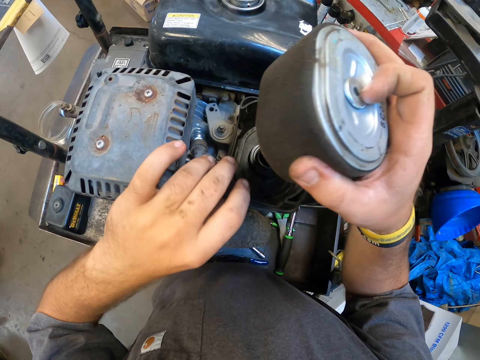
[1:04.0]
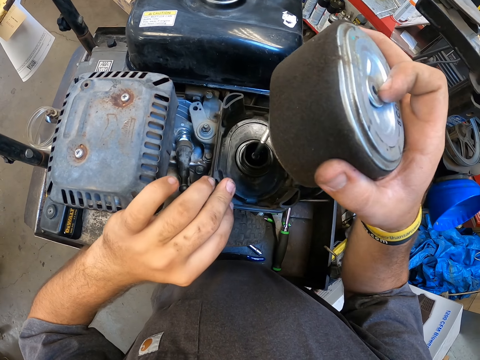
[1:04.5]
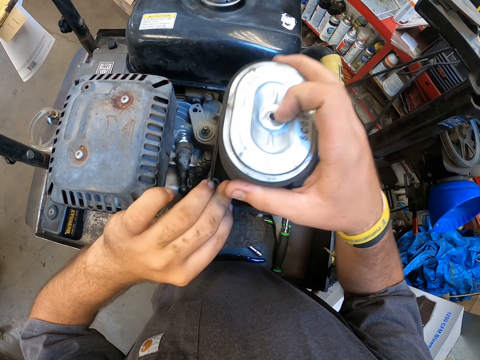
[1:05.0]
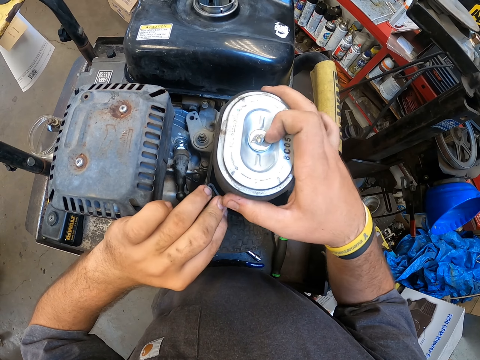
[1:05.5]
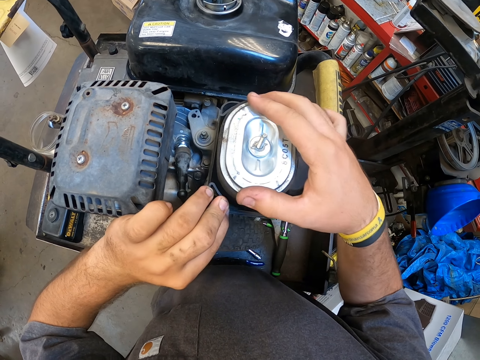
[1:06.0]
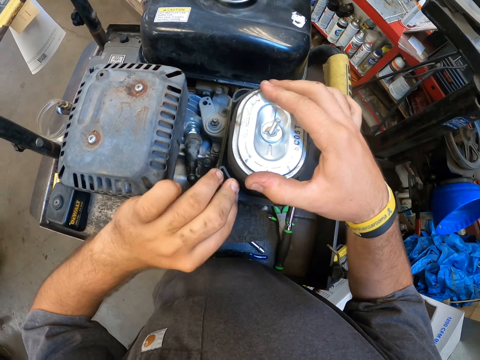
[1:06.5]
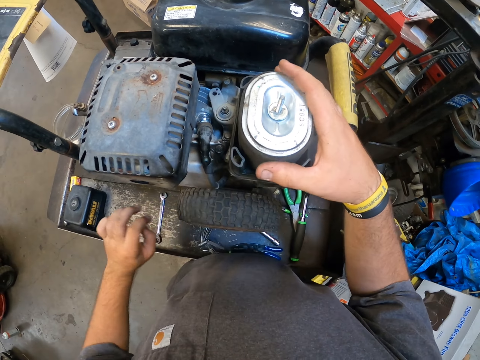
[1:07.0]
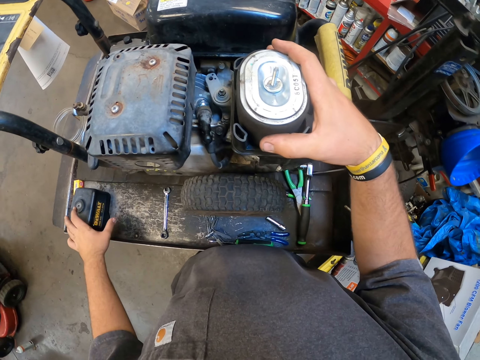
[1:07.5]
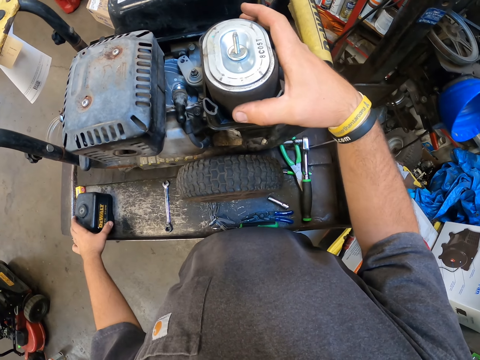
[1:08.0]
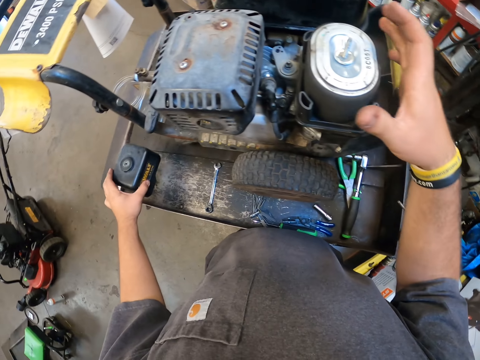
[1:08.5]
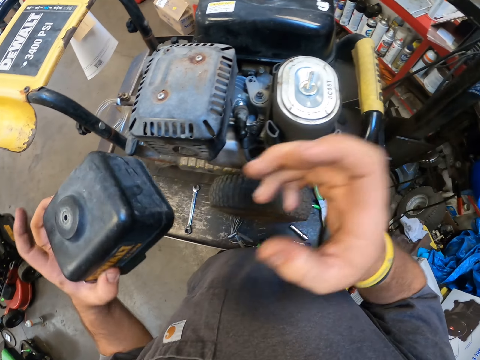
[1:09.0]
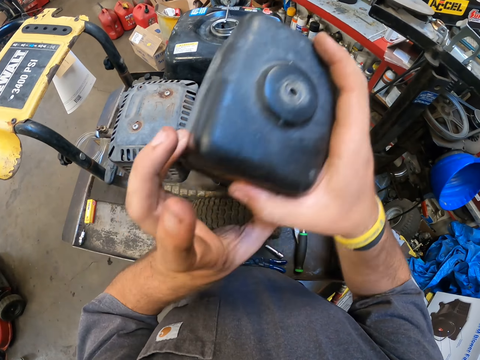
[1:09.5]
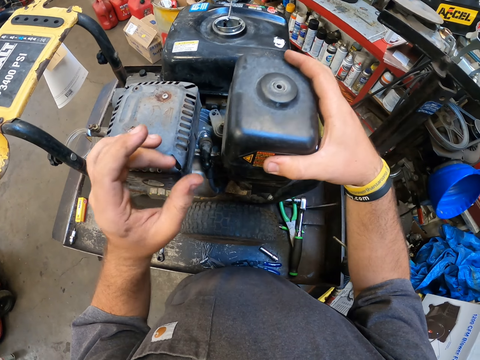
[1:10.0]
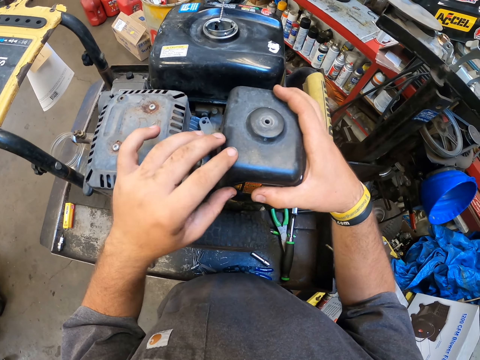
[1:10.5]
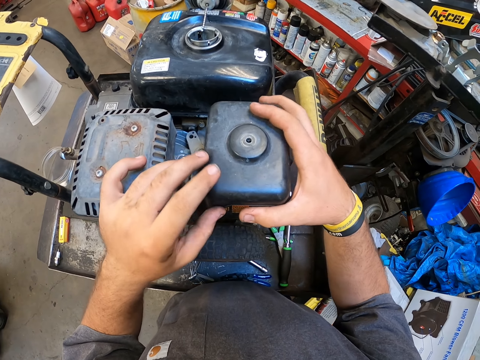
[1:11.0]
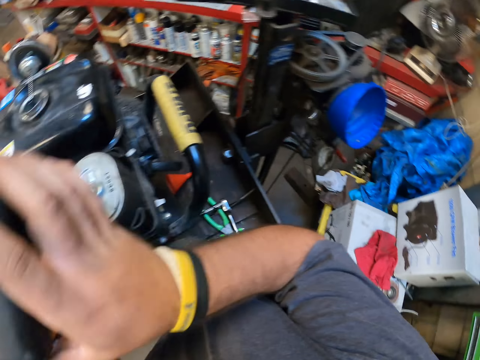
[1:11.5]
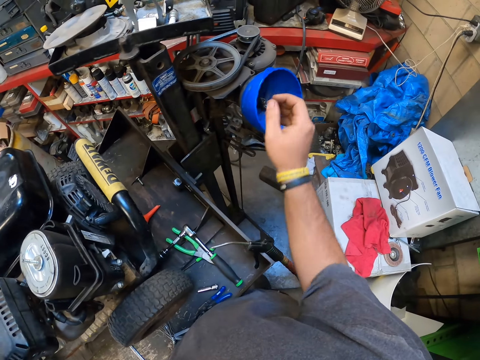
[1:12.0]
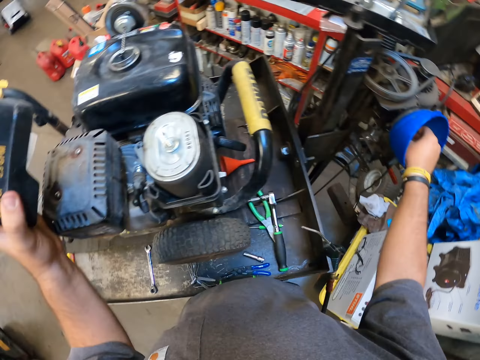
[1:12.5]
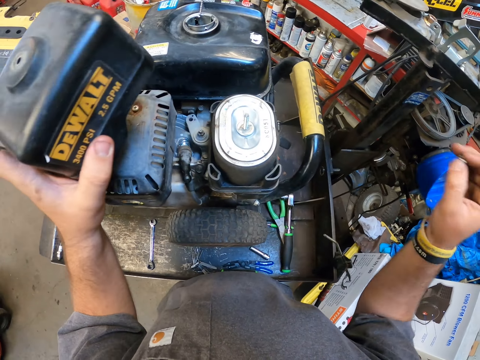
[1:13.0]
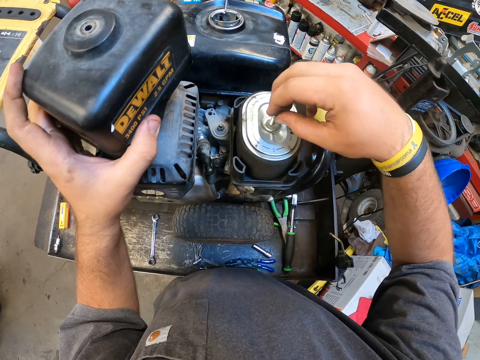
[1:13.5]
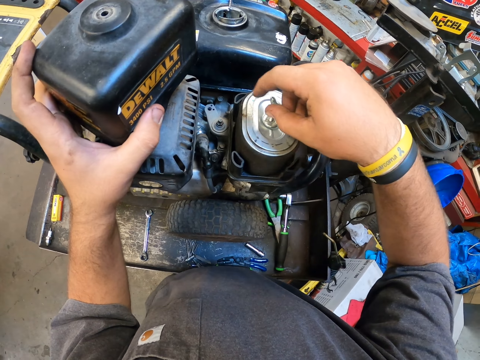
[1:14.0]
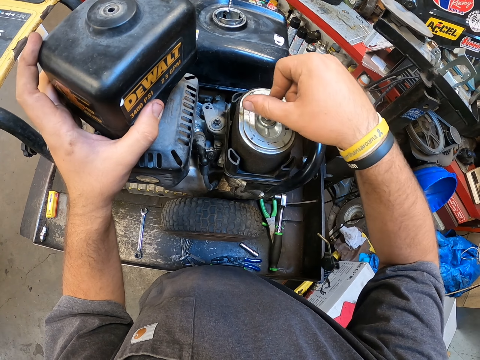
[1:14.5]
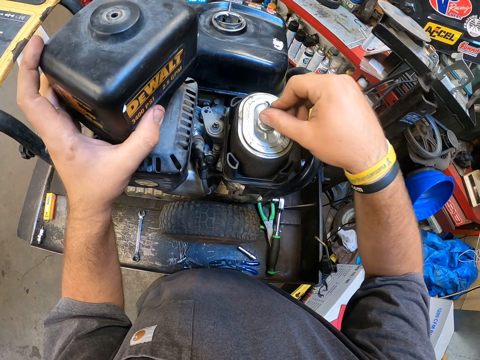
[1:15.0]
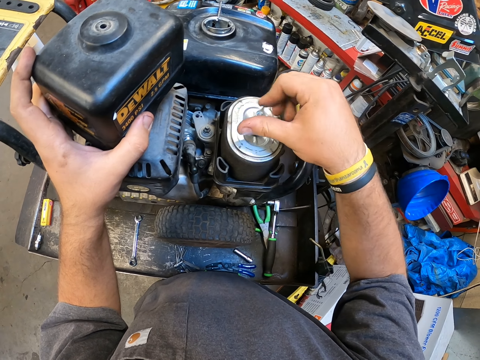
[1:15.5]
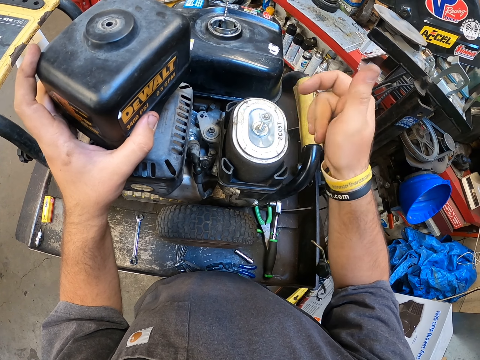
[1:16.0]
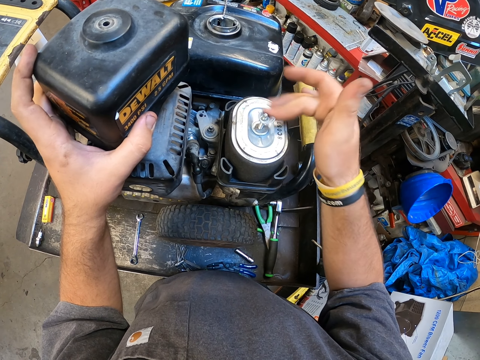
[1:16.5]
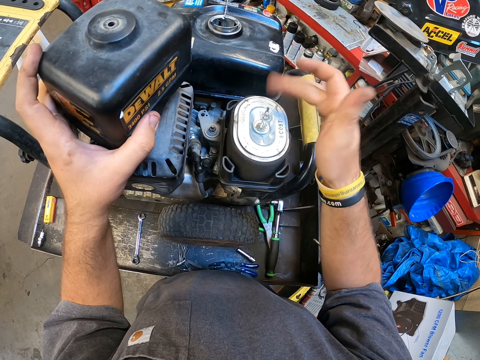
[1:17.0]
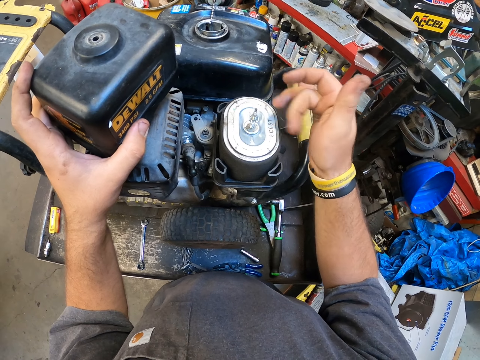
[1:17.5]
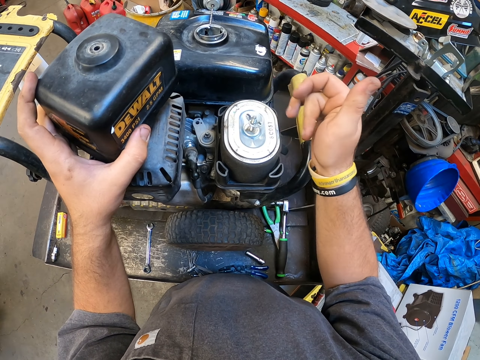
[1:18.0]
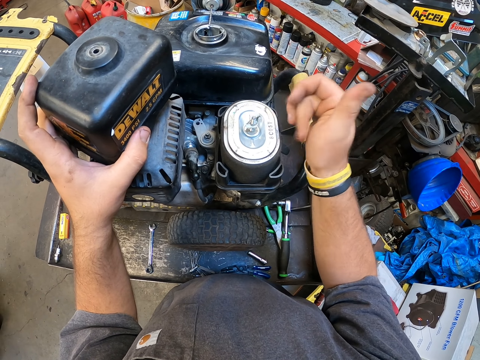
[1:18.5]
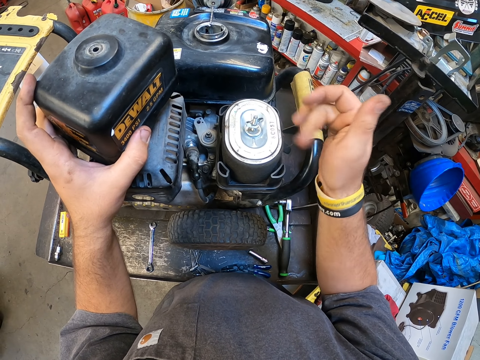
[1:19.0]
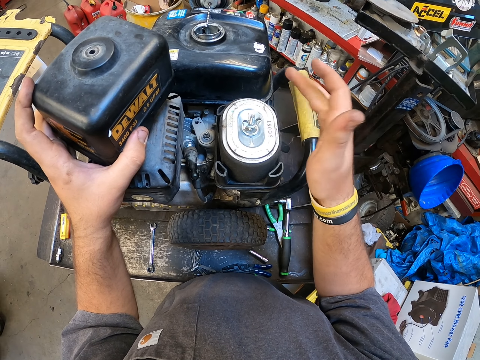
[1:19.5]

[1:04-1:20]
The camera wearer puts the O-ring in the pressure washer. They pick the oil base from the board and put the oil base in the pressure washer. They close the filter. They pick the nut from the container. They fasten the filter. They fix the nut in the oil cap.

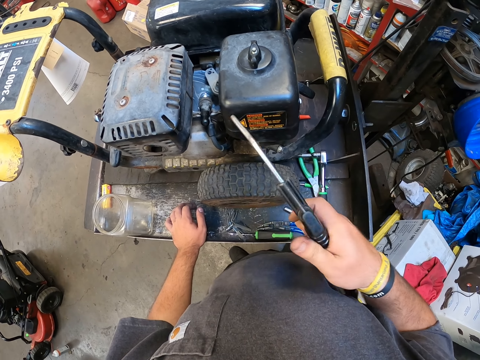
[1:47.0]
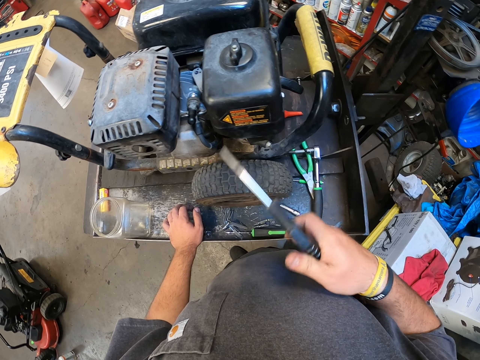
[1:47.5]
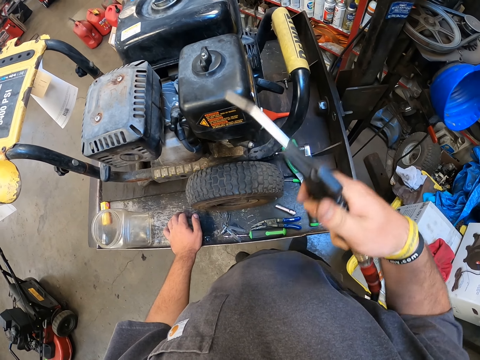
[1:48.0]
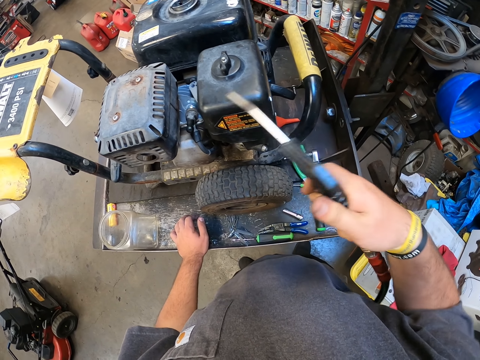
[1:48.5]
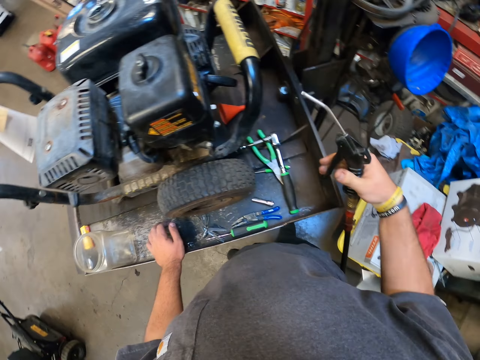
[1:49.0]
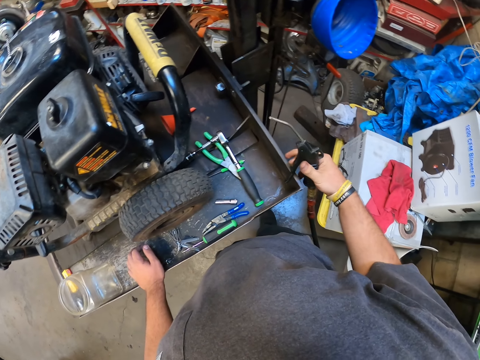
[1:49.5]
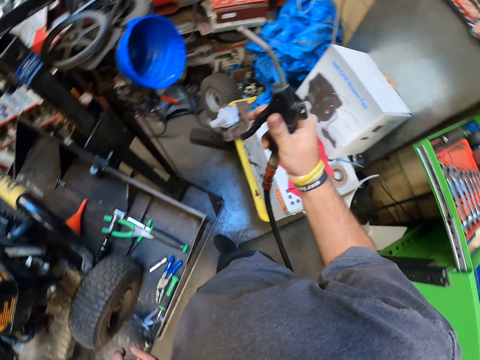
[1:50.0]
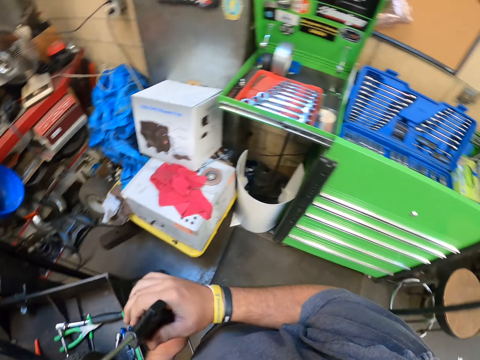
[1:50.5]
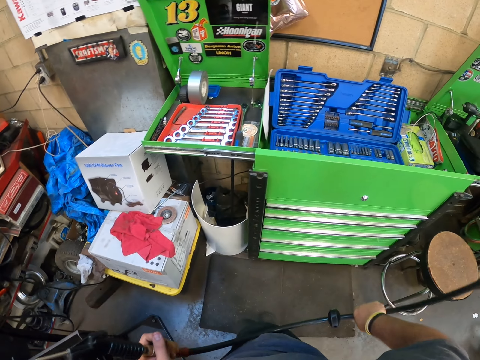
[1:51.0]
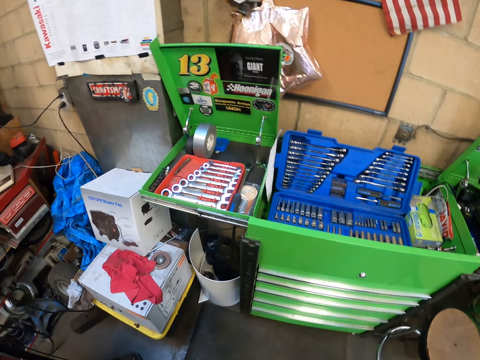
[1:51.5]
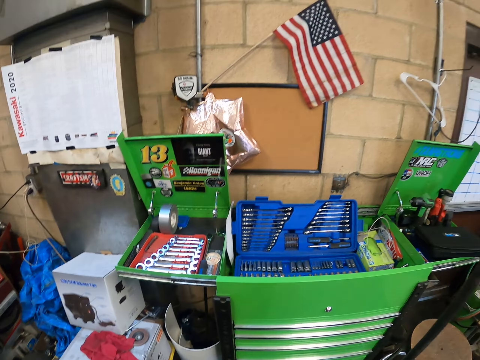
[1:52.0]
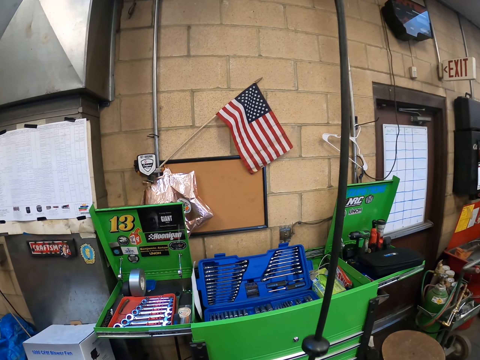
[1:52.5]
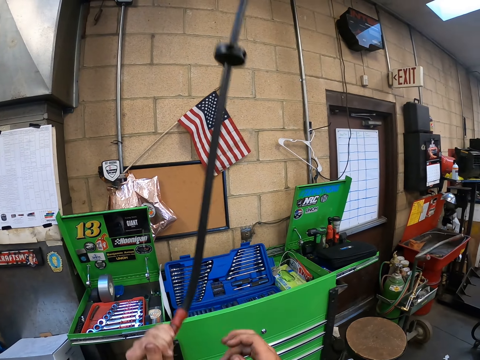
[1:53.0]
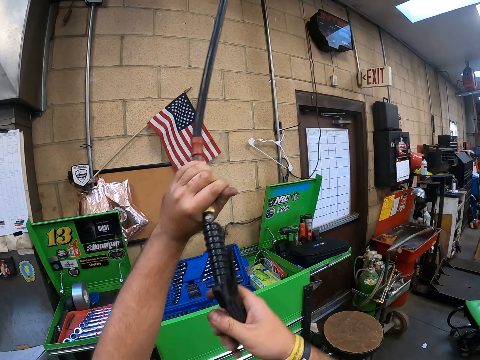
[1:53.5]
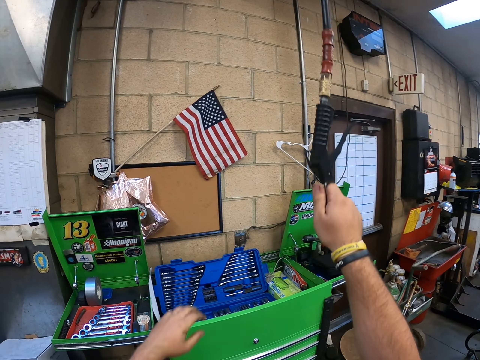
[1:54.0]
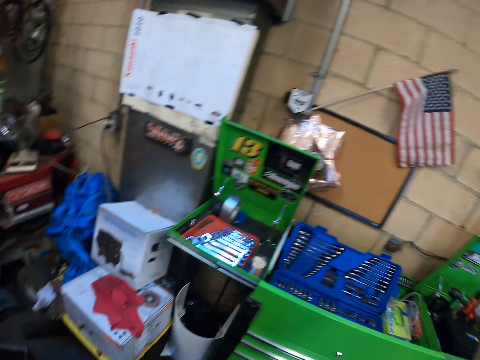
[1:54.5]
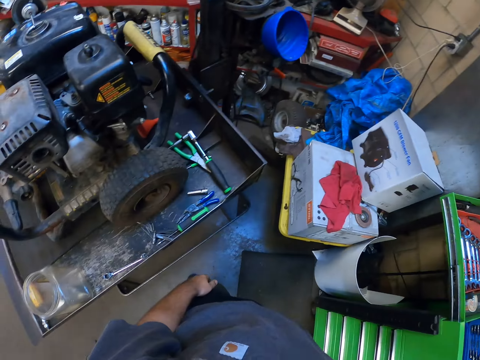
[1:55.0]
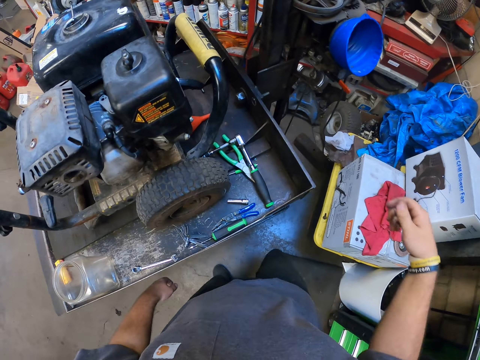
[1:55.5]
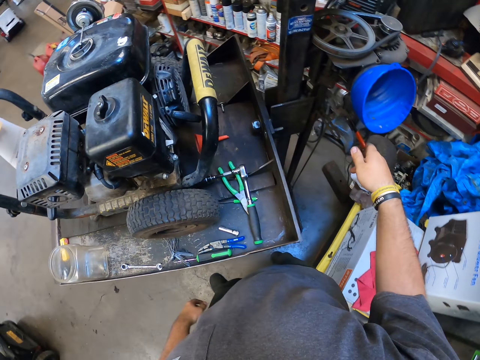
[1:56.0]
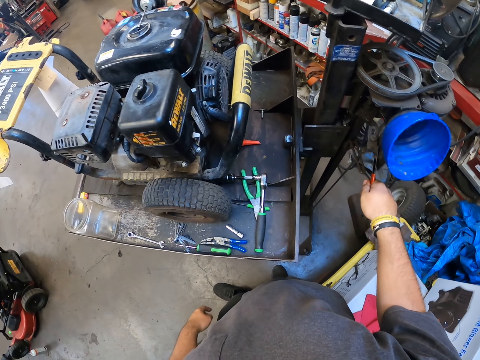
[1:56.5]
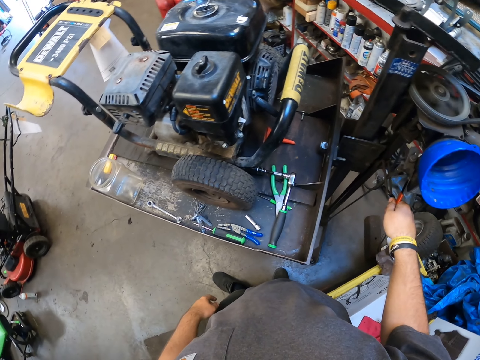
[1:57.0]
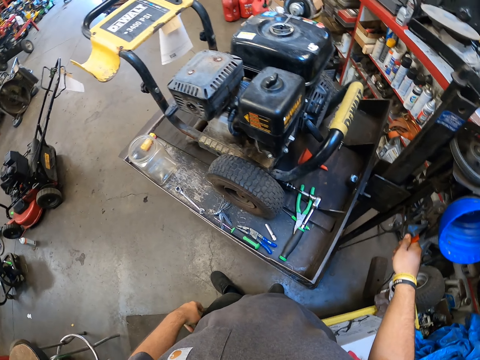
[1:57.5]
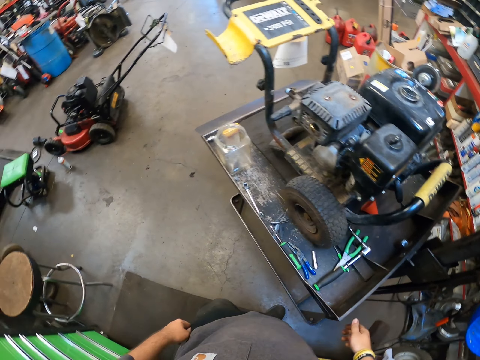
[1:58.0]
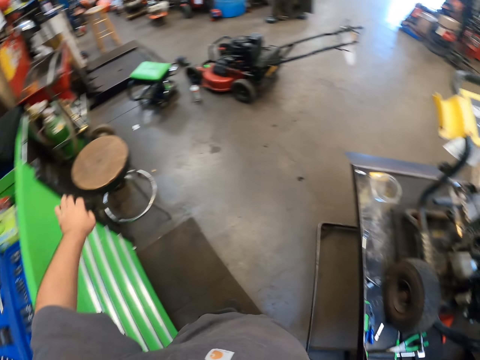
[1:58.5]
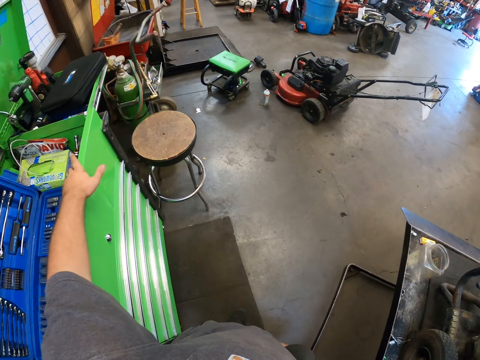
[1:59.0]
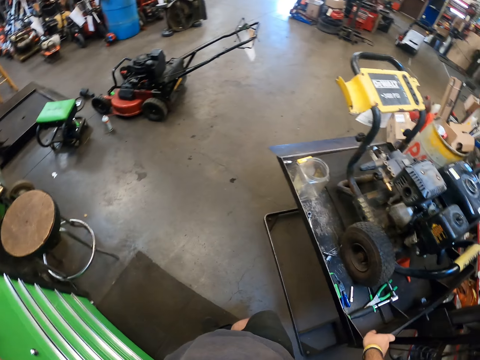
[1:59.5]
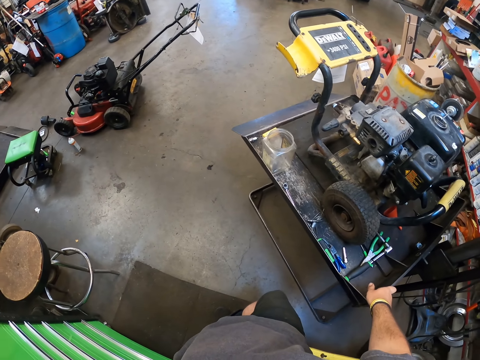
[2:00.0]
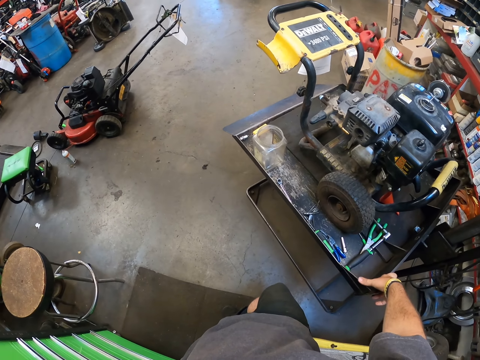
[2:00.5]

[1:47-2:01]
The camera wearer sprays the generator. They turn around and move the pipe. They put the fuel dispensing on the wall. They turn around. They touch something.
